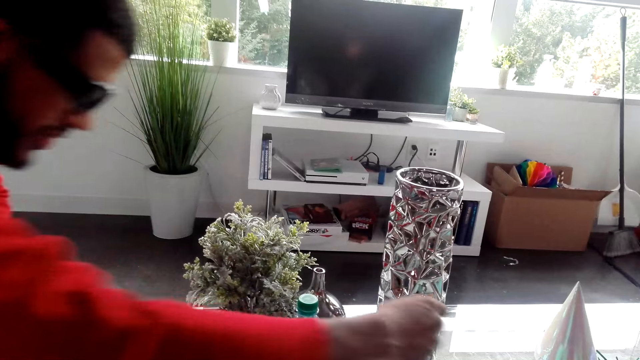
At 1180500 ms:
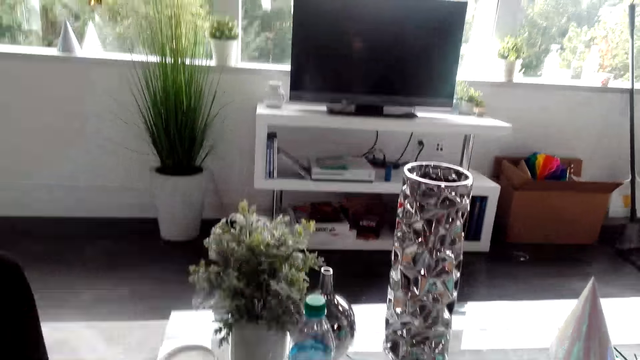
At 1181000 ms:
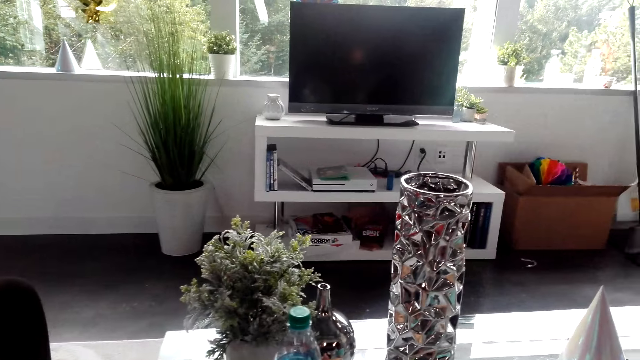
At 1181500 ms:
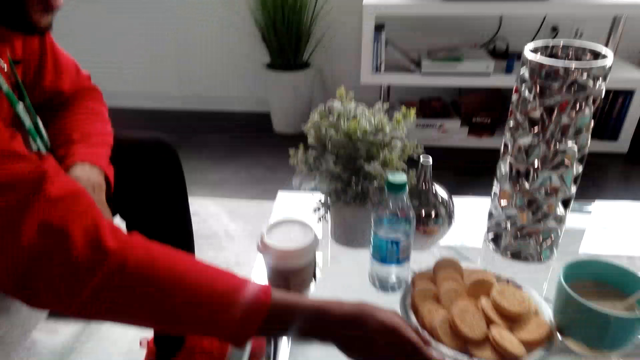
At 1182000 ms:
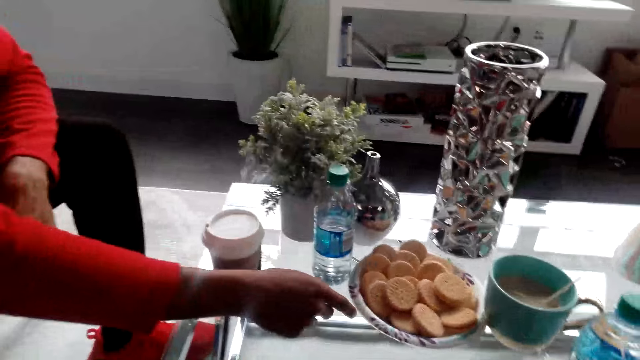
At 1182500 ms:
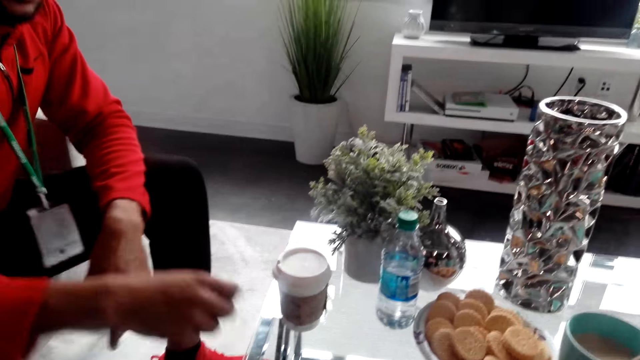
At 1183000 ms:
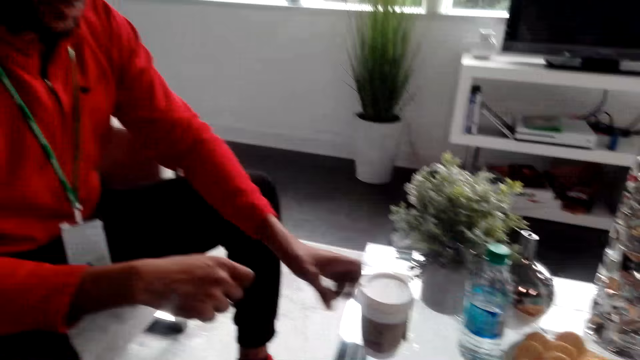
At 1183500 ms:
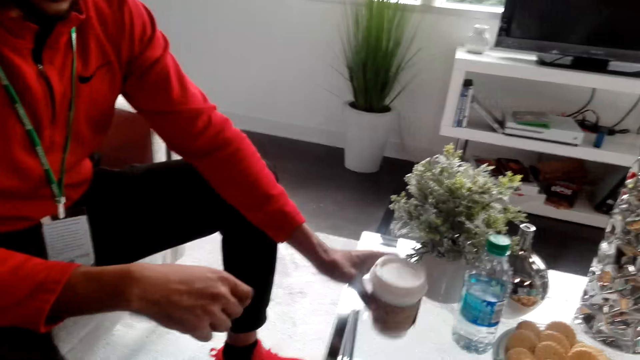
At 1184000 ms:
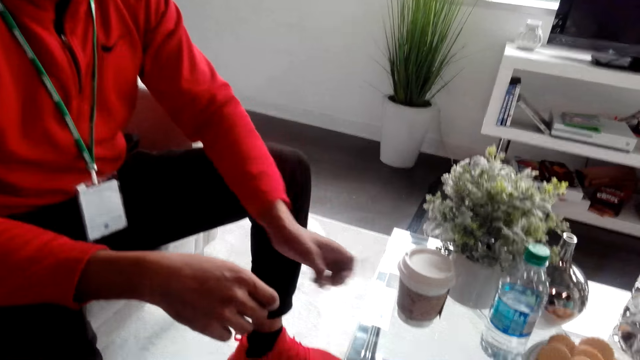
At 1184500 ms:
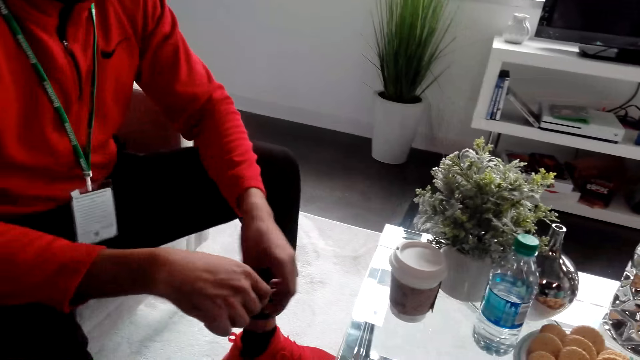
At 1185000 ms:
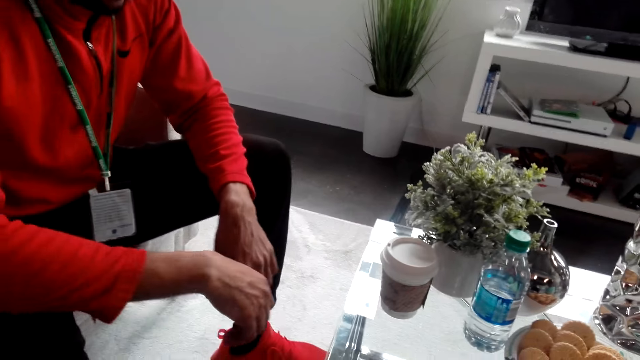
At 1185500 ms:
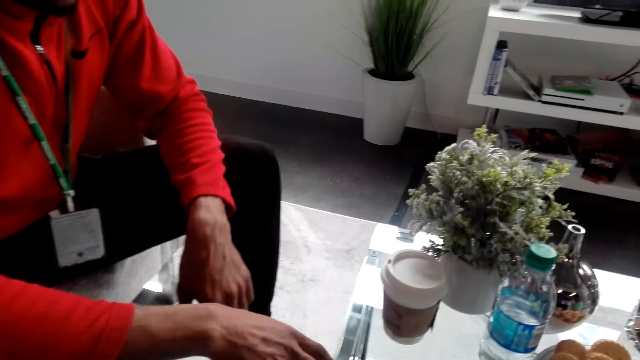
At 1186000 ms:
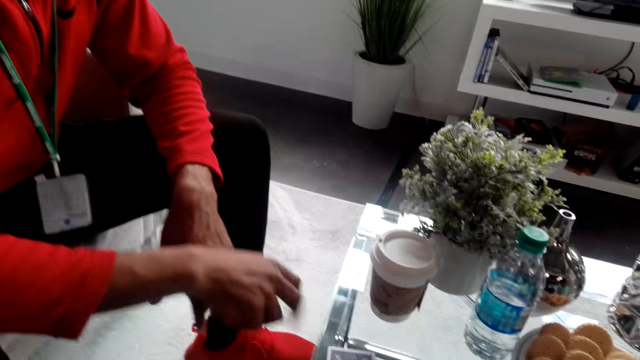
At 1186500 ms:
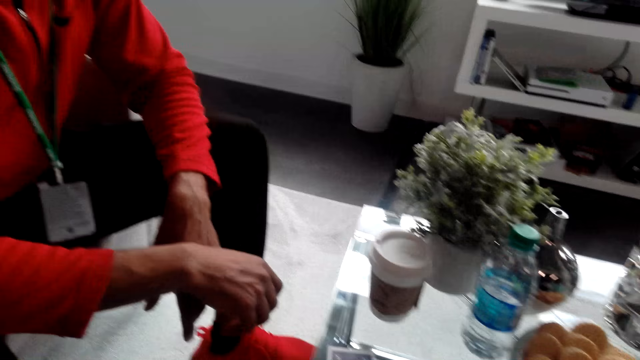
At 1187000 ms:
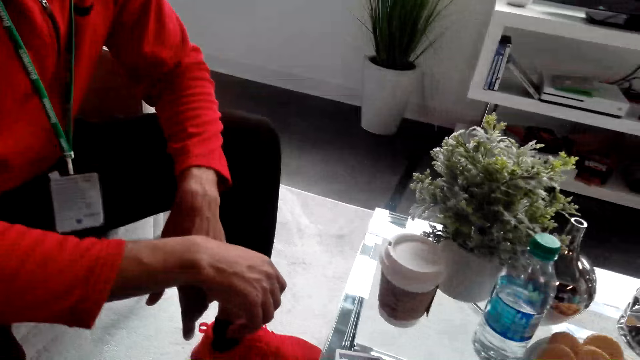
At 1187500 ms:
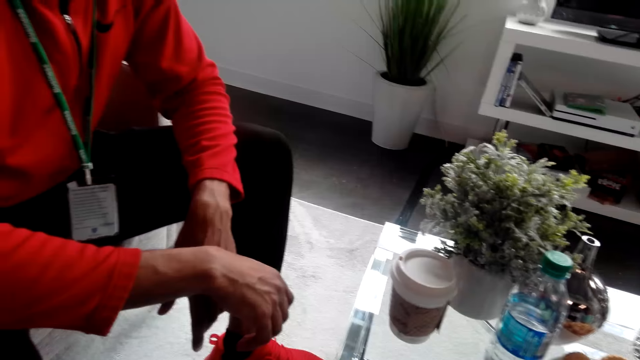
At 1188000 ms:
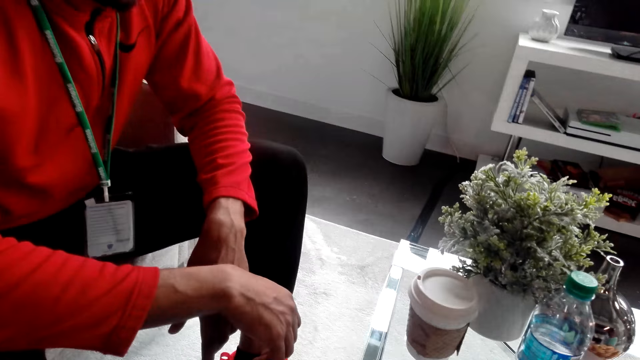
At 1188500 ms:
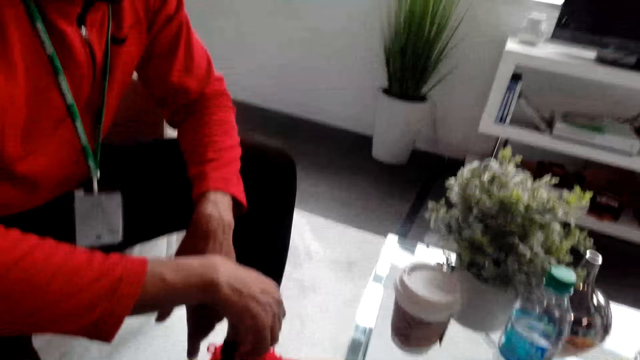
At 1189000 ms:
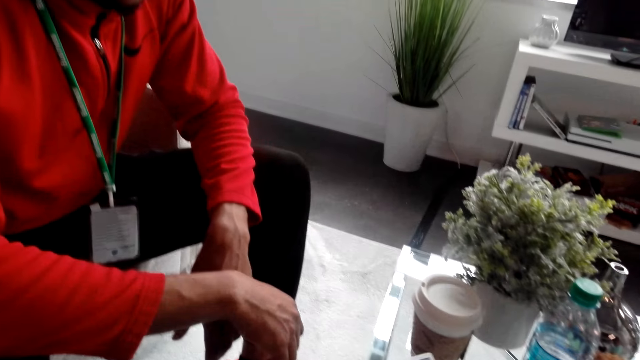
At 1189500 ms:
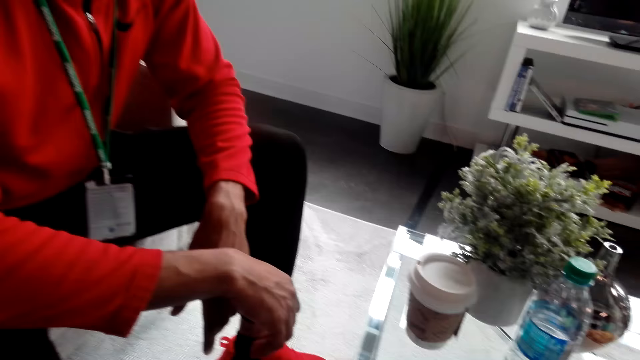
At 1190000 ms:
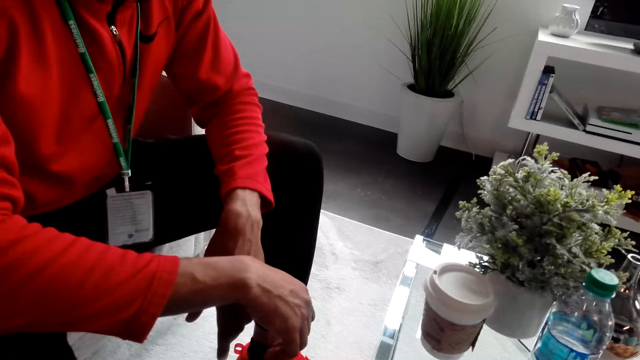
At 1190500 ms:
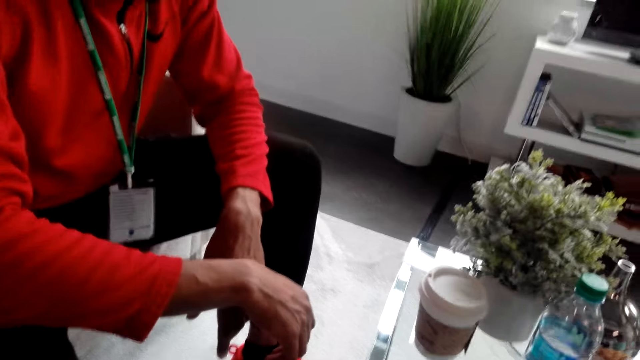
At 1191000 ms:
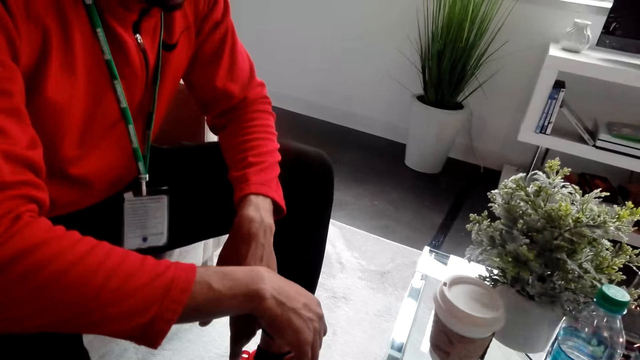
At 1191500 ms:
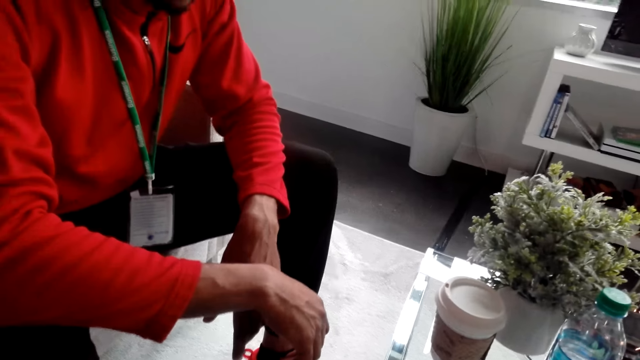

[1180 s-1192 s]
The man moves cookies and converses with the camera wearer. He converses with the camera wearer again and moves the coffee cup. The camera wearer counts cards. They place the cards on the table. They gaze at the coffee table. The man pauses.

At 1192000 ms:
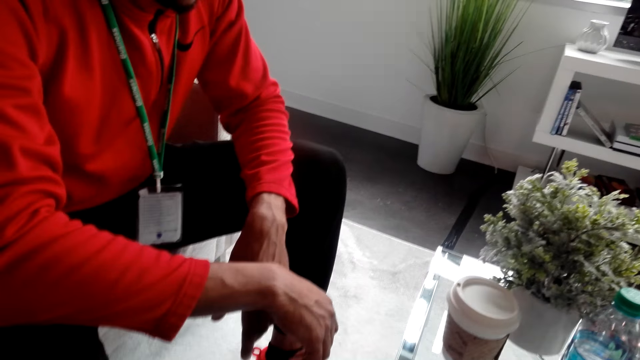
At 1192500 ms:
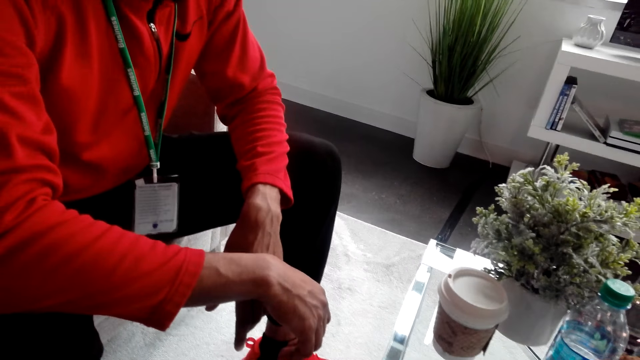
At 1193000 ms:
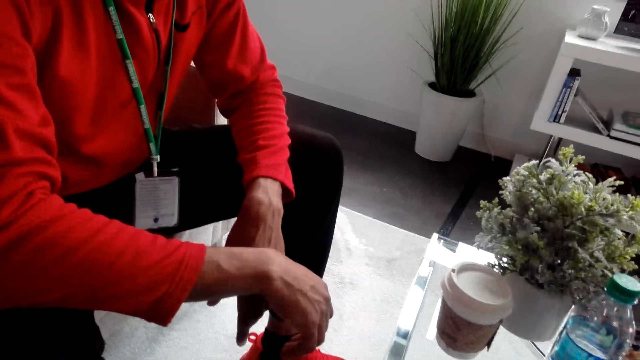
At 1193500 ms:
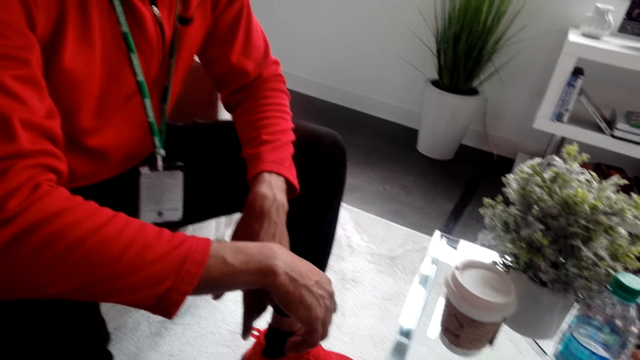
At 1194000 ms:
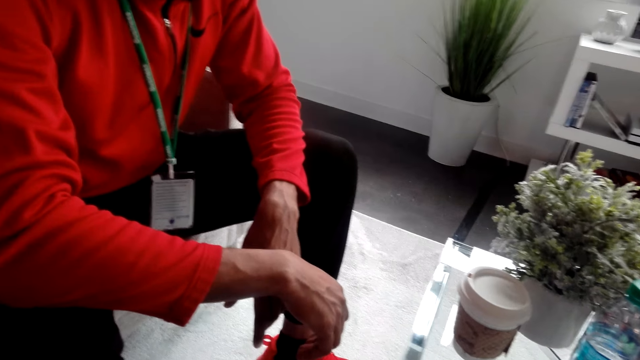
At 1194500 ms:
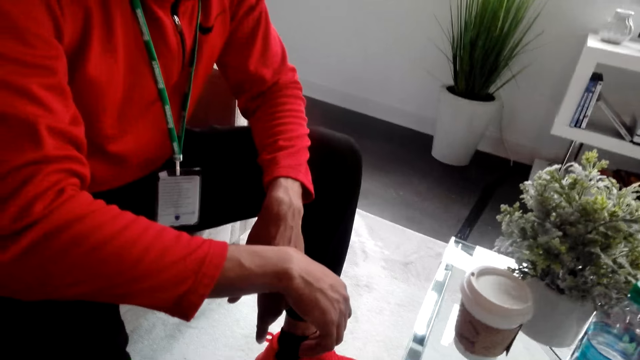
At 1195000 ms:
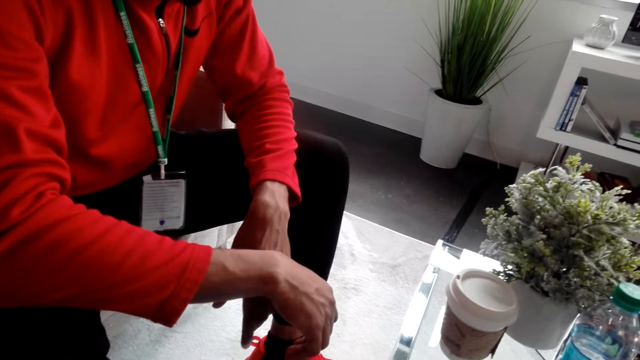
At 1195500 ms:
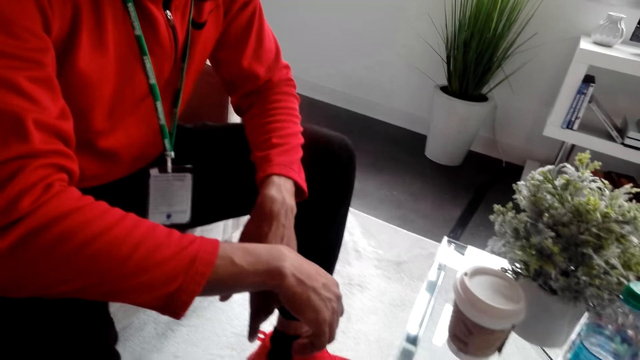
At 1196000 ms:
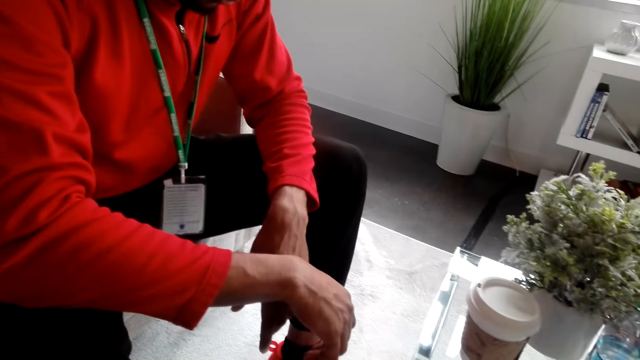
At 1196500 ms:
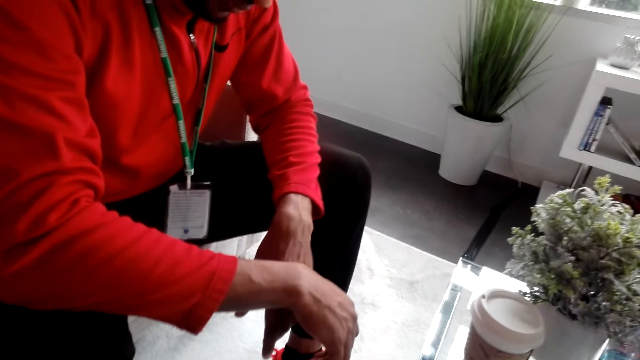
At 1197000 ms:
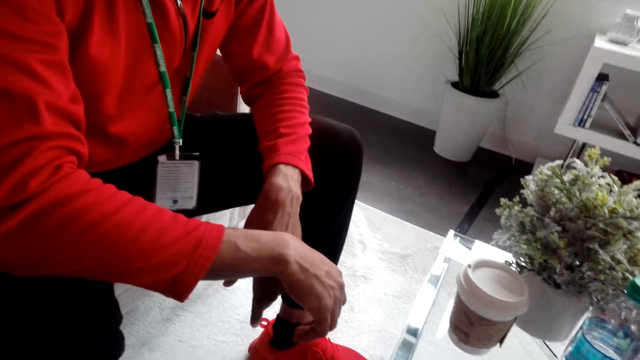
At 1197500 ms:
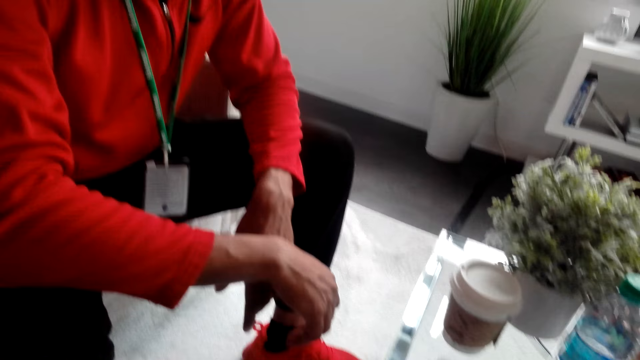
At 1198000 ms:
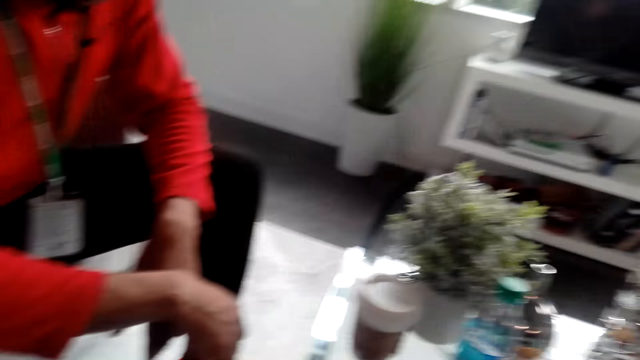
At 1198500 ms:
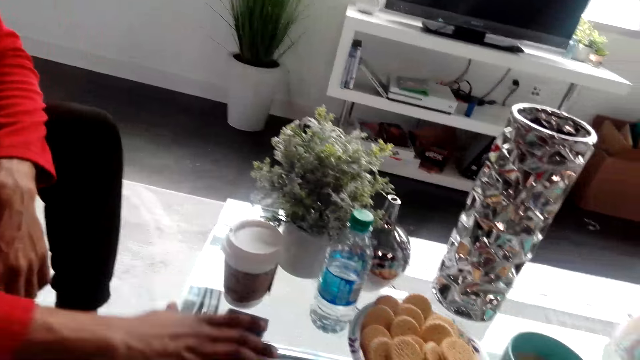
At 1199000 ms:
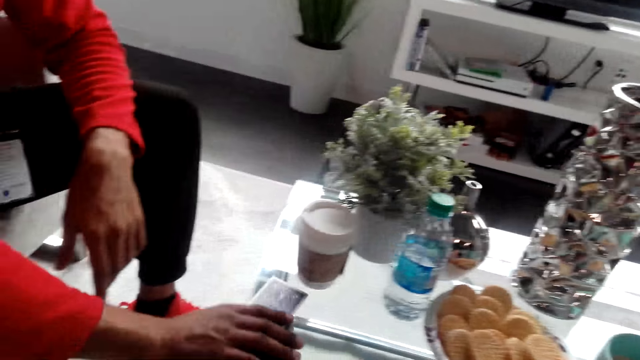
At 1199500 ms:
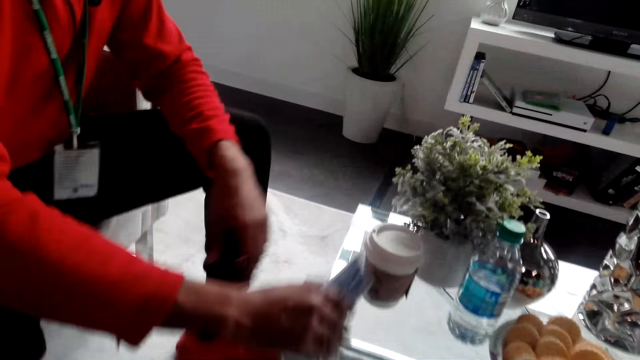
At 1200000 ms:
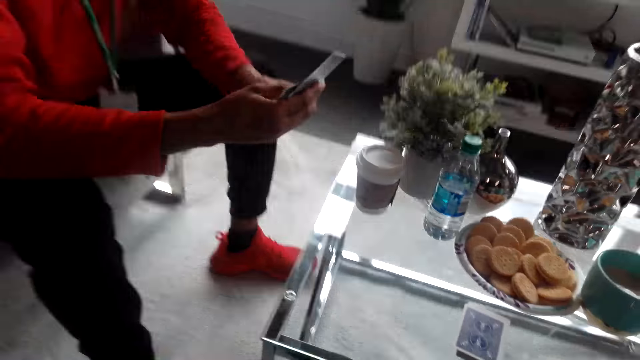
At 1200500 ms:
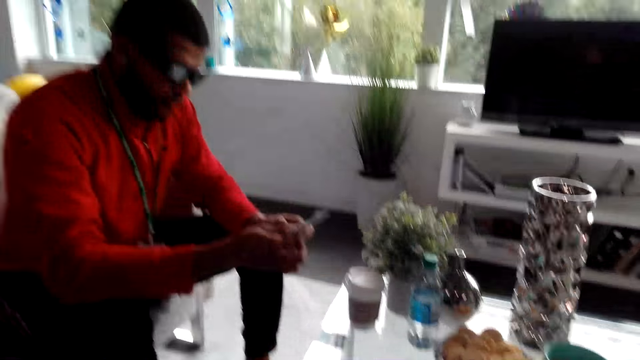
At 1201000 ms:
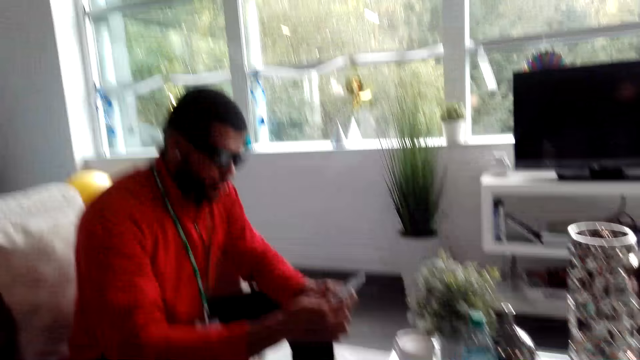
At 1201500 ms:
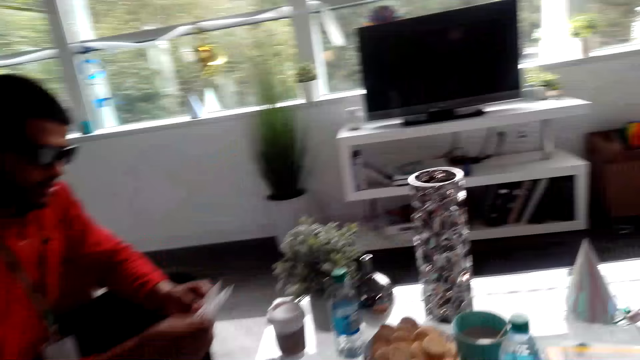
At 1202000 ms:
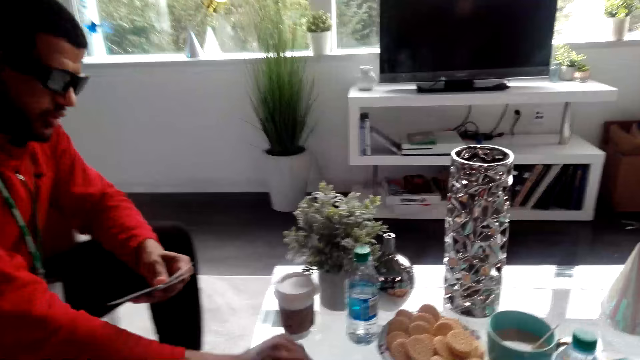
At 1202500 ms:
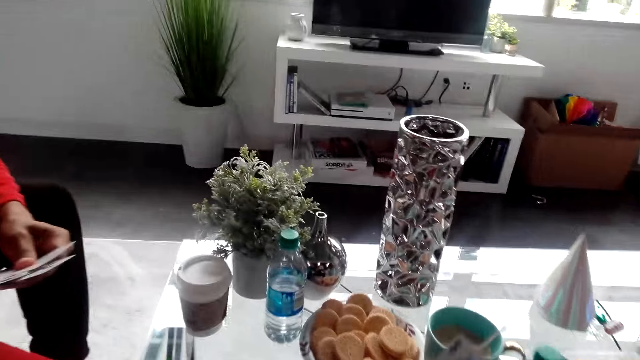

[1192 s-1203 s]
The man takes cards from the table. He holds the cards, places a card on the table and converses with the camera wearer. He holds the cards again. He converses with the camera wearer, holds the cards and places a card on the table.
